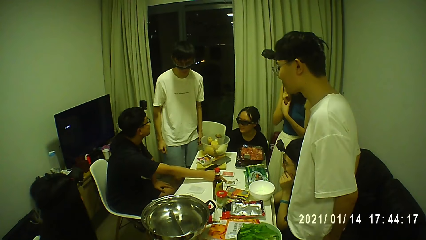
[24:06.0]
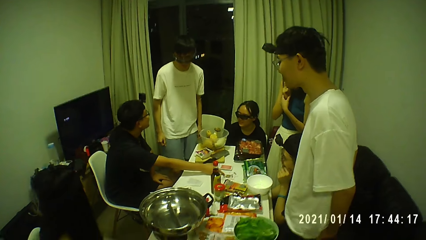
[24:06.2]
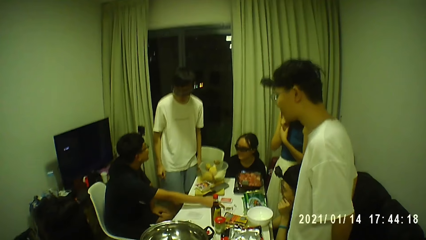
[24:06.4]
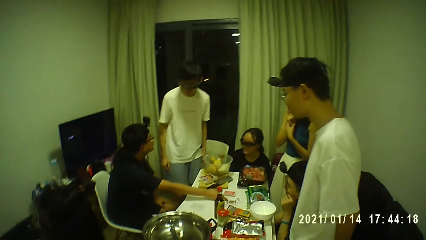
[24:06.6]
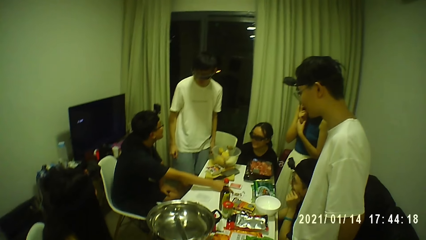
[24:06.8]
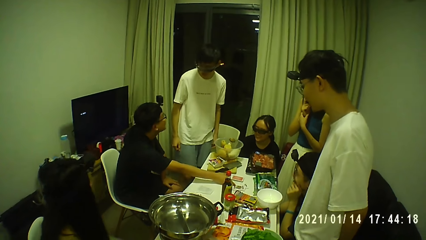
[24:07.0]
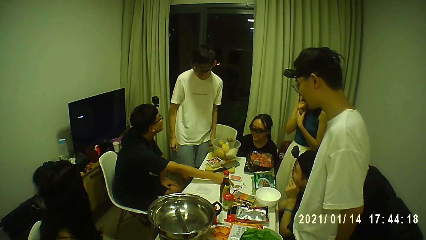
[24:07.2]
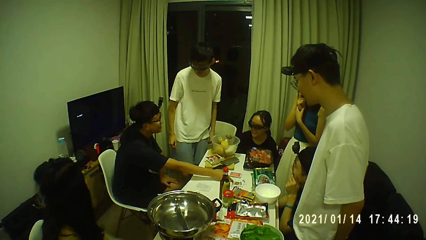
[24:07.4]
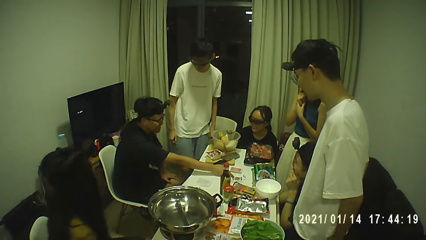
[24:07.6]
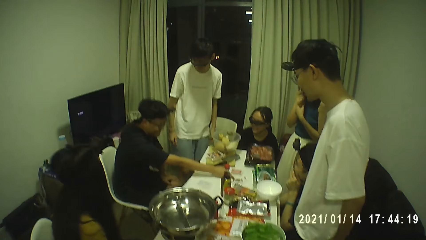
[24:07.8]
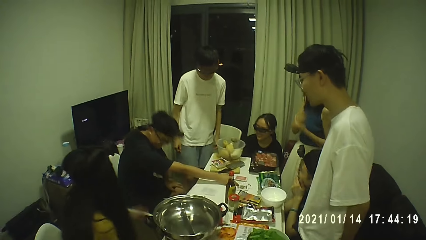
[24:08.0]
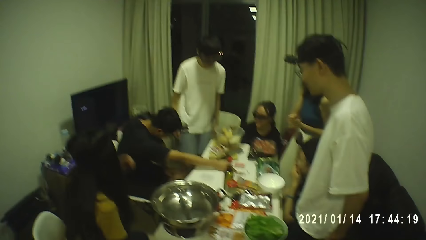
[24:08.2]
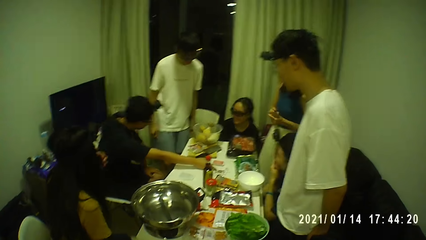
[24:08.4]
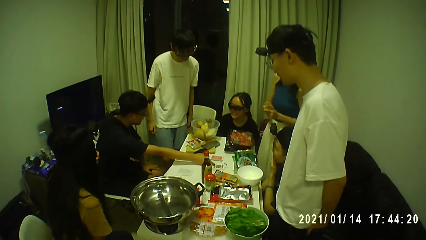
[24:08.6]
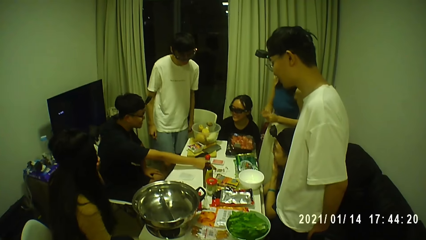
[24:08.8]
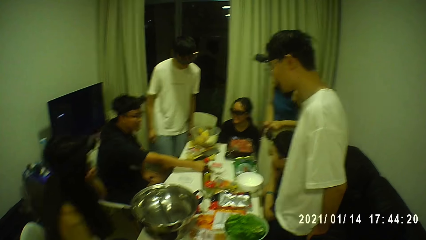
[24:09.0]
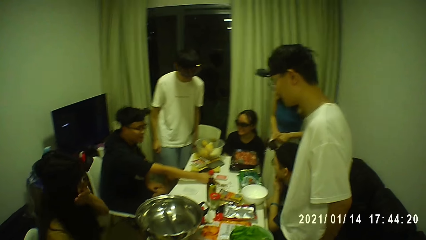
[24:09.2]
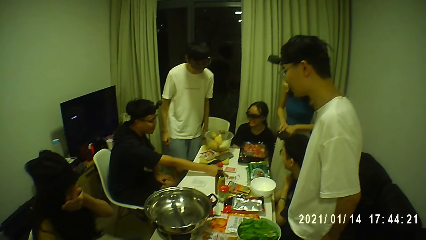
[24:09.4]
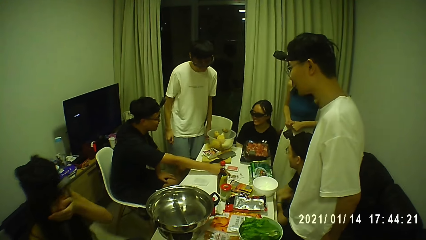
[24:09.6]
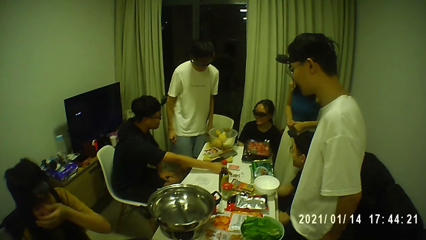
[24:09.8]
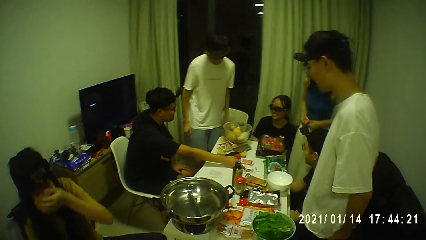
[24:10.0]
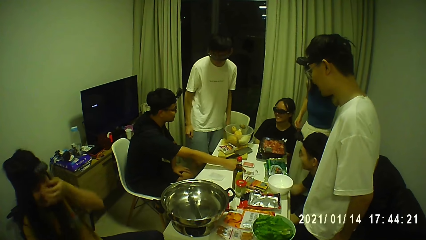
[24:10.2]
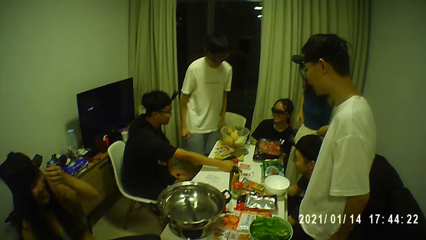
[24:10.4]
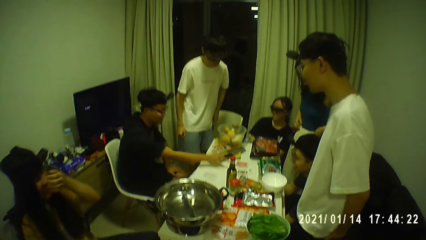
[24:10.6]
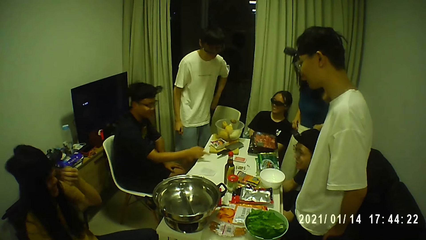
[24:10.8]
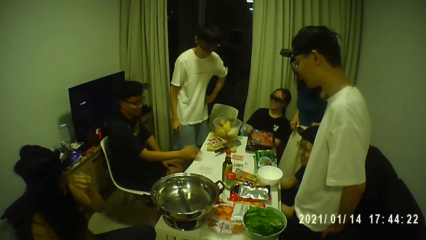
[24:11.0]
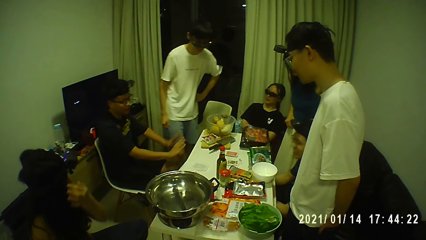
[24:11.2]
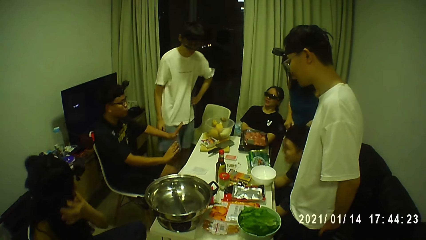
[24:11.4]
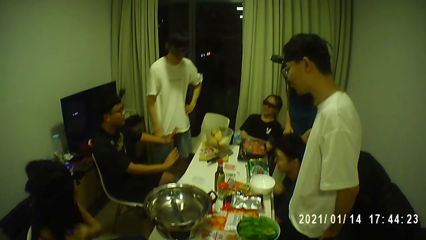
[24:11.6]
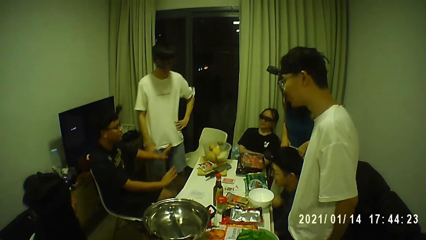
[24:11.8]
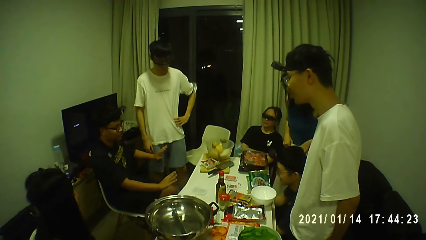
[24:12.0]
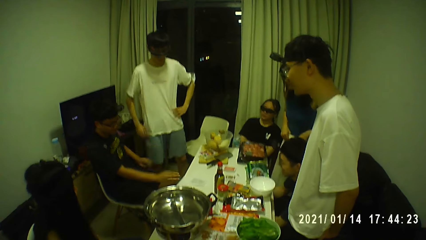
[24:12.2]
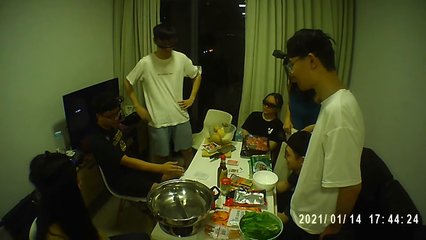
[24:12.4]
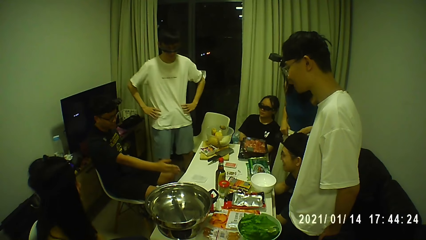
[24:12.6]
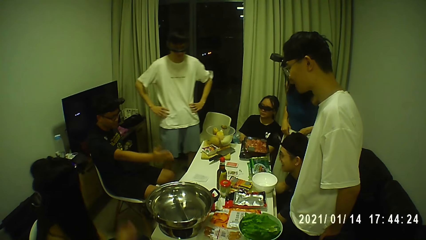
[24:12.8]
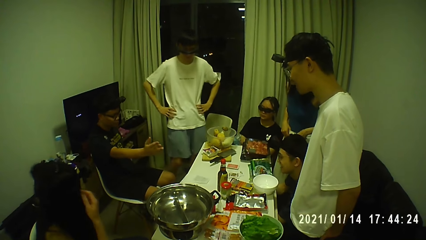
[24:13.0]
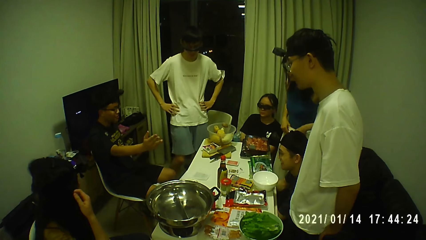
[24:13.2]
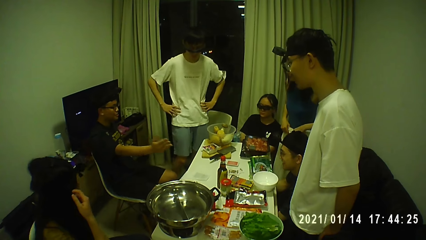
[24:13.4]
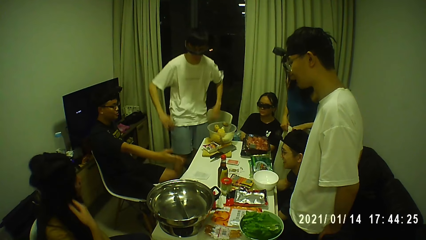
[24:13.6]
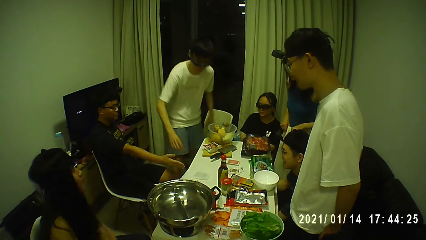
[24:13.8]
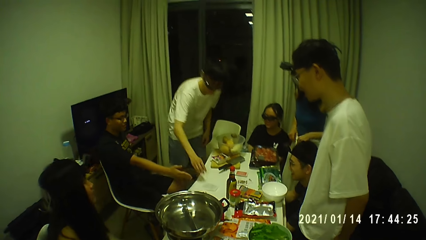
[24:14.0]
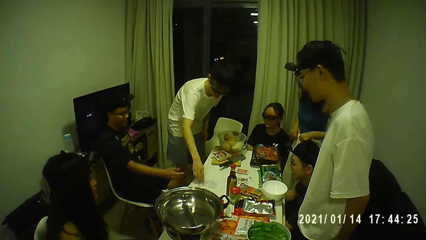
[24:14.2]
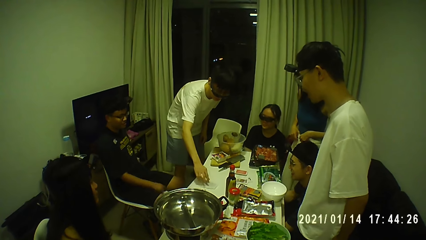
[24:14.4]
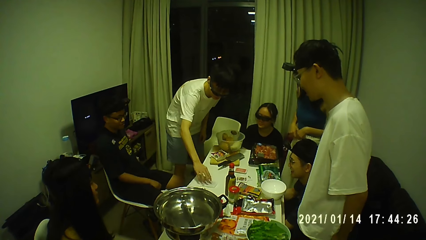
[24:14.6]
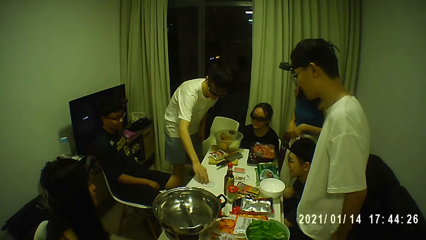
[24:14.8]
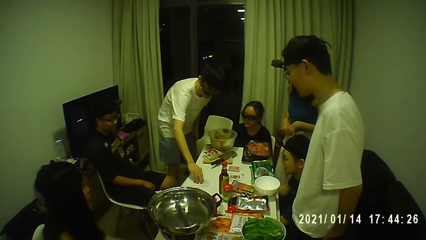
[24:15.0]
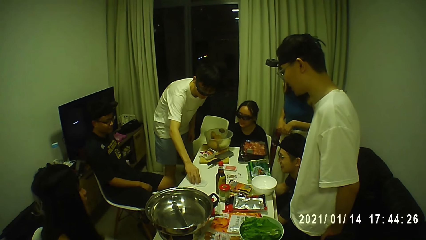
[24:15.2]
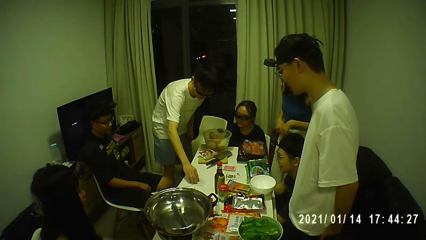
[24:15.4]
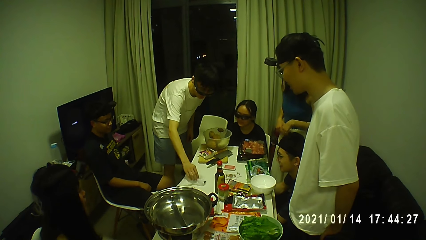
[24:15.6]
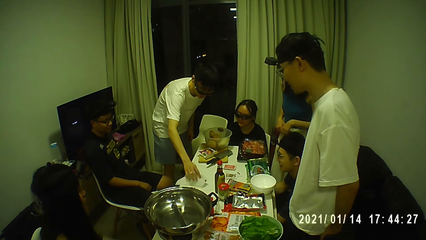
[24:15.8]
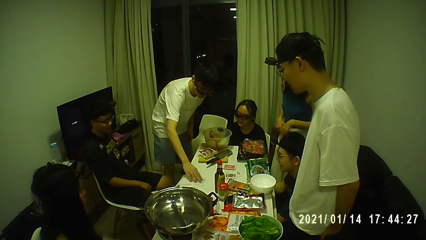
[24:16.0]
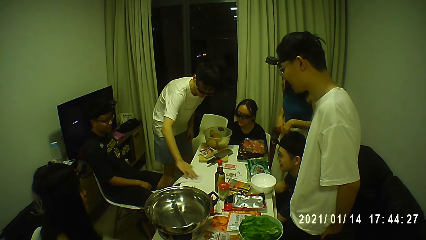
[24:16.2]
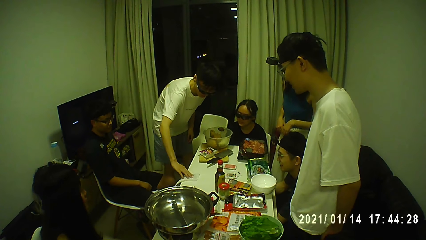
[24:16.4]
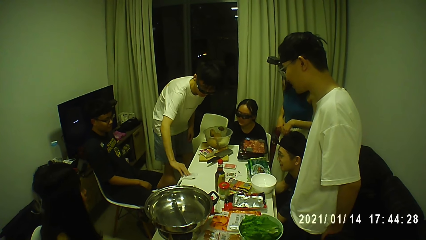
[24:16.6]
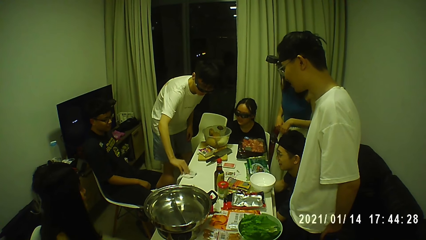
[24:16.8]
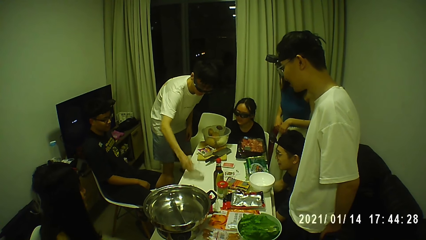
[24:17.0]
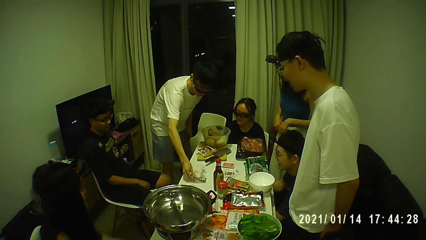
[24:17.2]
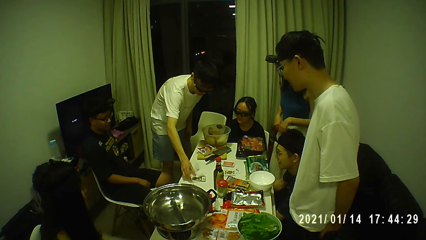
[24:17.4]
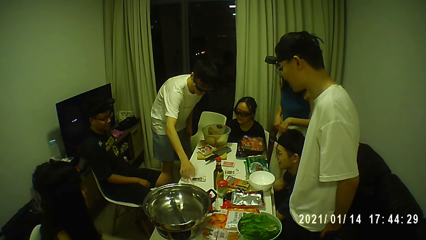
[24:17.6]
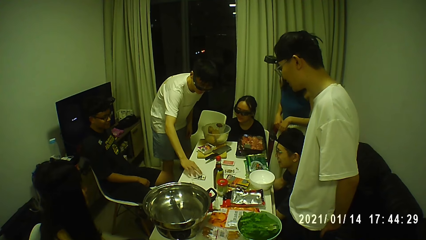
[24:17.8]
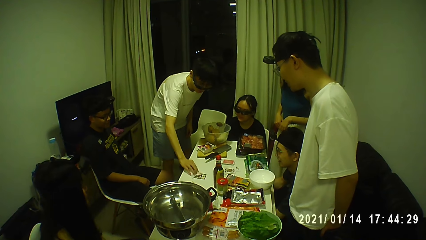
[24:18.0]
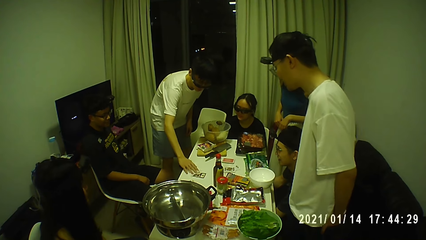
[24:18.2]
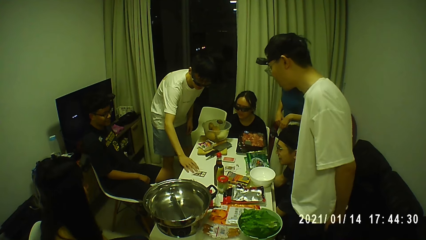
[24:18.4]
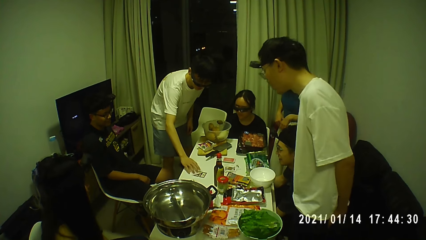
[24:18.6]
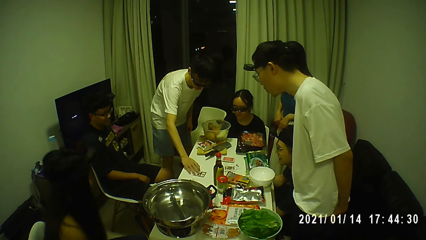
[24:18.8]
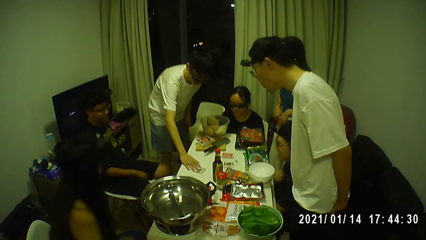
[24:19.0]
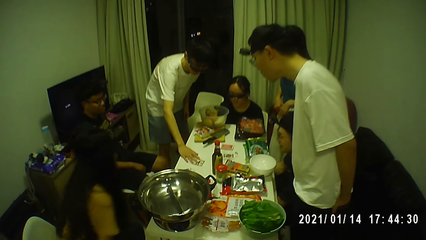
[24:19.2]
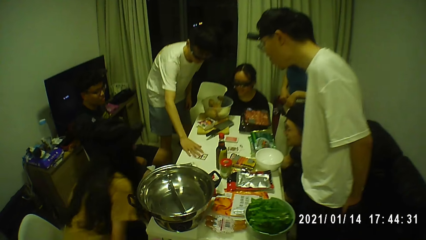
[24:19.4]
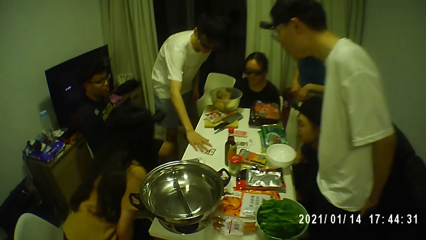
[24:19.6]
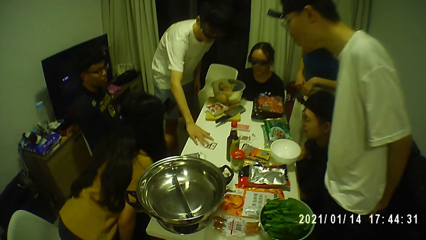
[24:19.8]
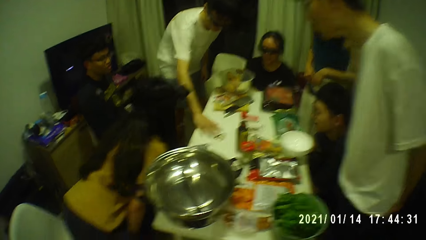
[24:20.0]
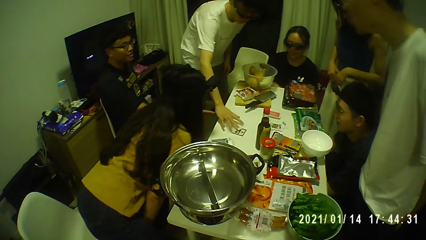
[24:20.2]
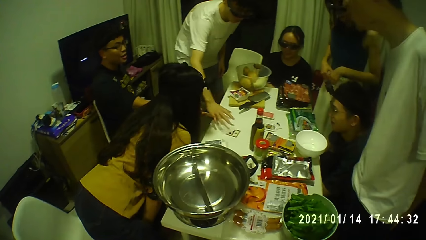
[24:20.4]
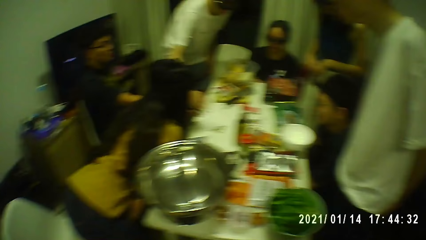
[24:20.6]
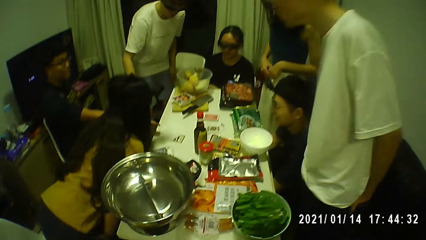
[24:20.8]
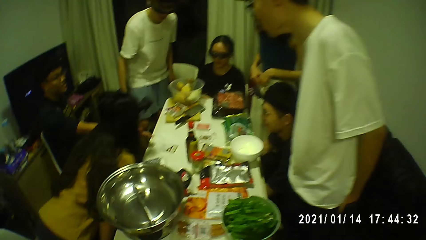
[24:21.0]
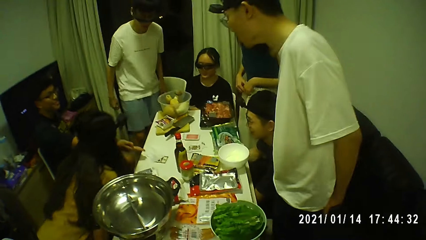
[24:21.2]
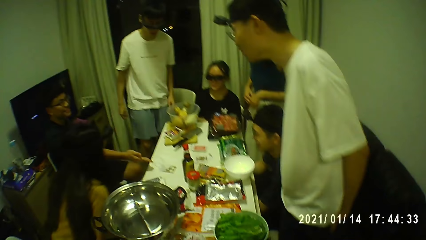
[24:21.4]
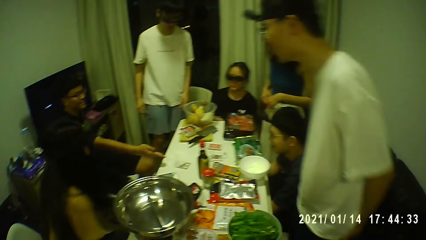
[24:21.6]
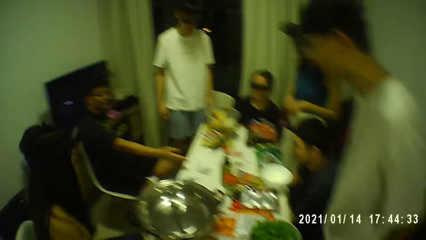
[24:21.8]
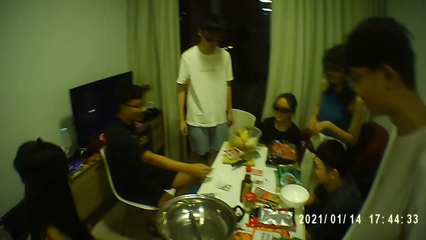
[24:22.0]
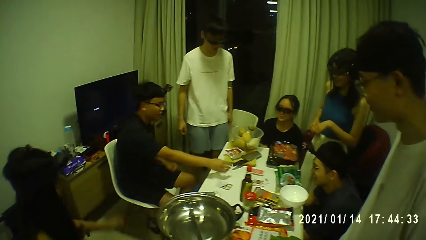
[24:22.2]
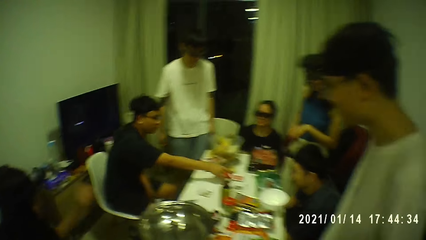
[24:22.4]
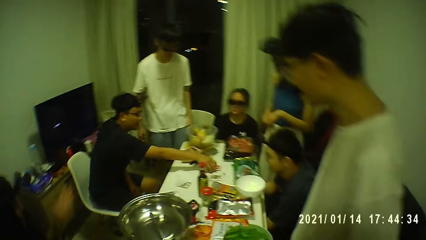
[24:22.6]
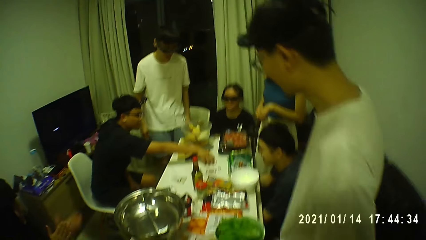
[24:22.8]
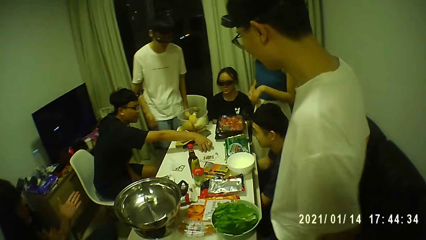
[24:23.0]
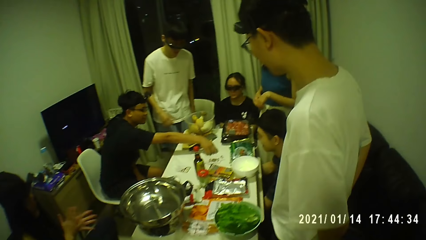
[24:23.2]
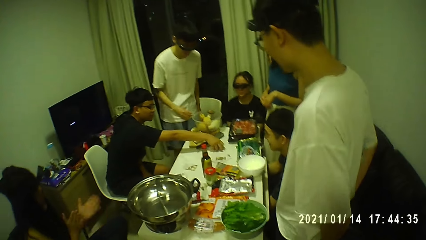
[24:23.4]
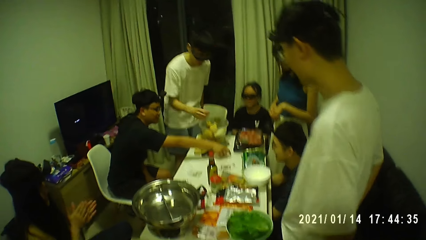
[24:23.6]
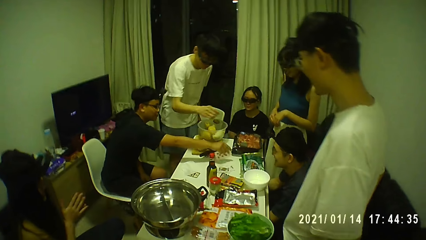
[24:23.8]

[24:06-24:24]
A man touches the paper on the table with his right hand. The man flips the paper on the table with his right hand. Another man spreads the cards on the table. The other man picks up the deck of cards on the table with his right hand.
